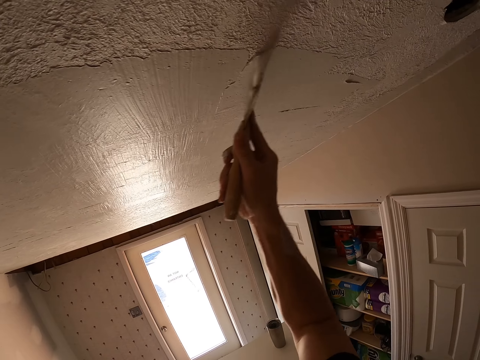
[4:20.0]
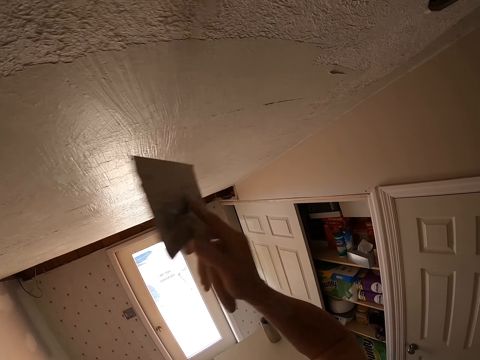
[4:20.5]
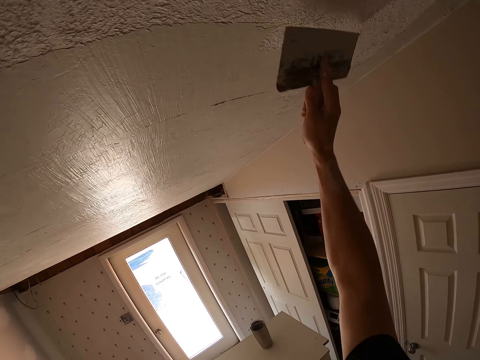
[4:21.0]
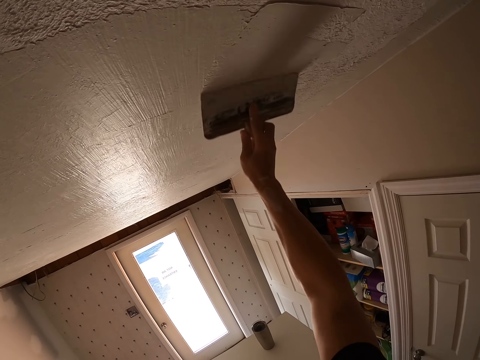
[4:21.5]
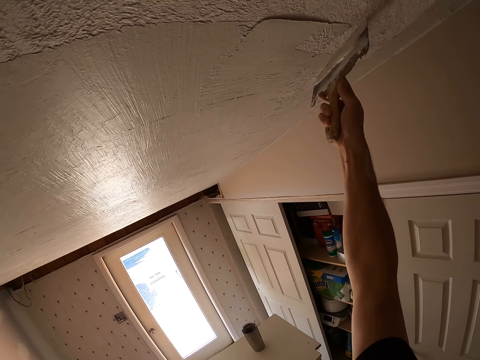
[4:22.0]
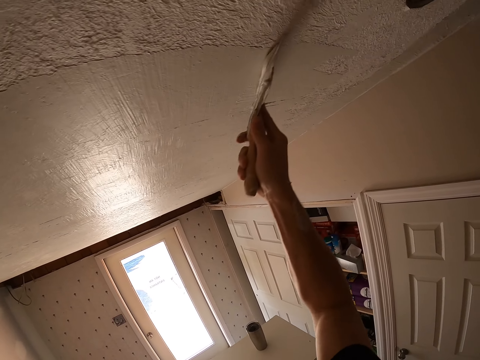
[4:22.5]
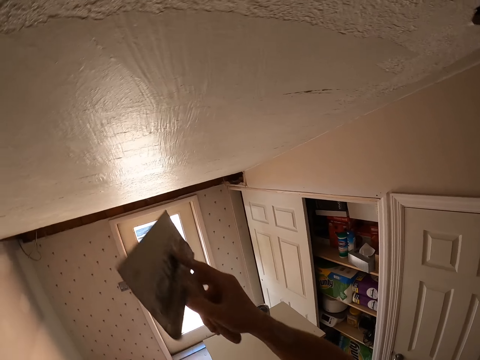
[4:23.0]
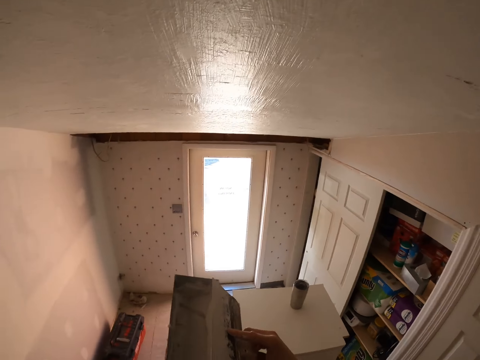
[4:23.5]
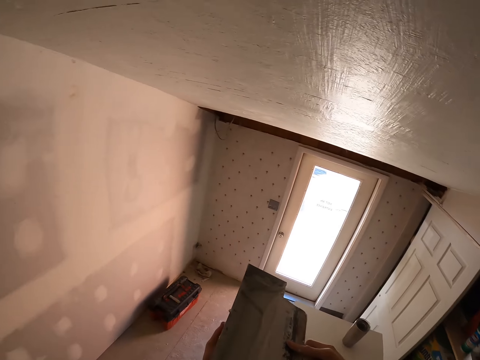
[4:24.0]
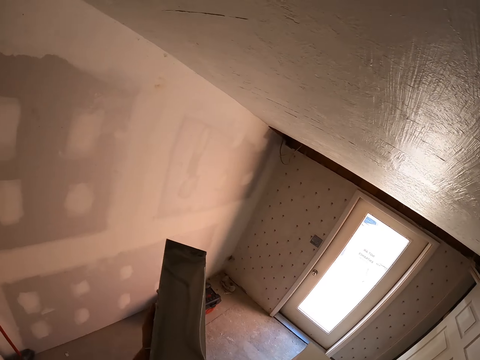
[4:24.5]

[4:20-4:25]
The camera wearer removes excess paint from the paintbrush.

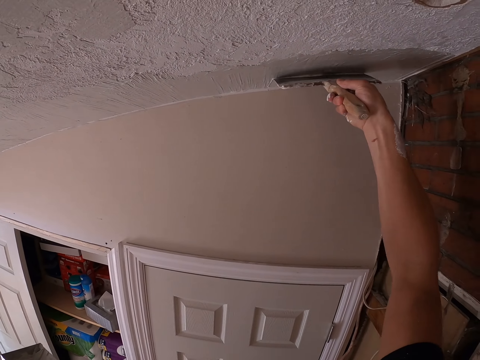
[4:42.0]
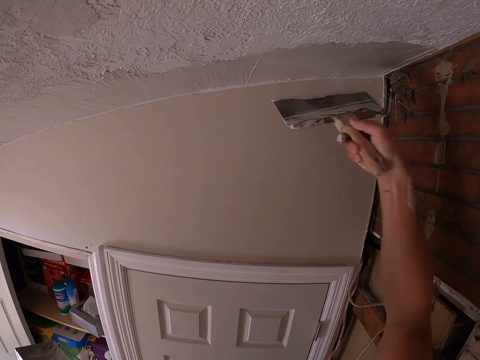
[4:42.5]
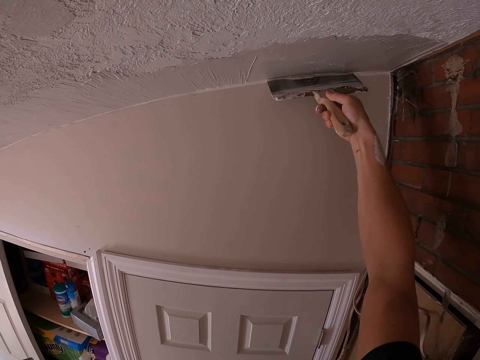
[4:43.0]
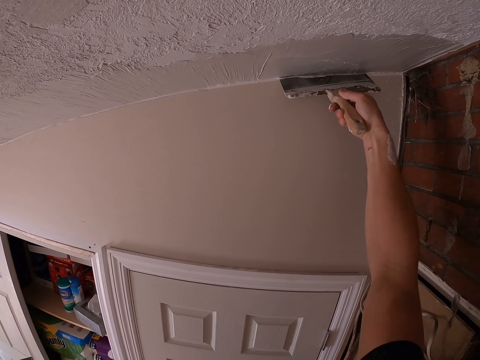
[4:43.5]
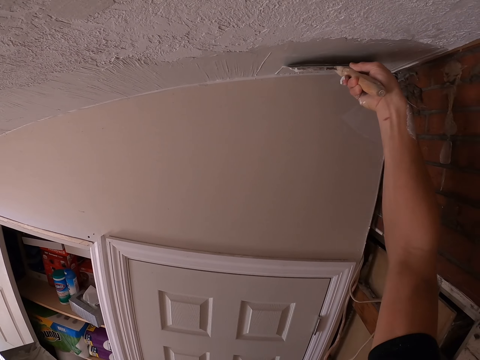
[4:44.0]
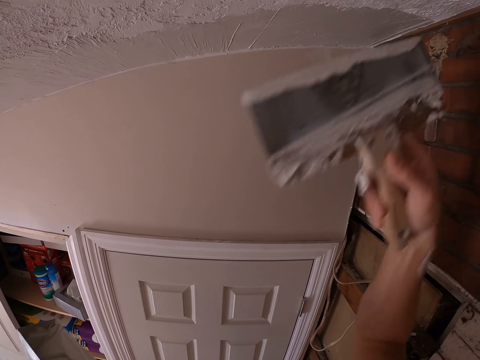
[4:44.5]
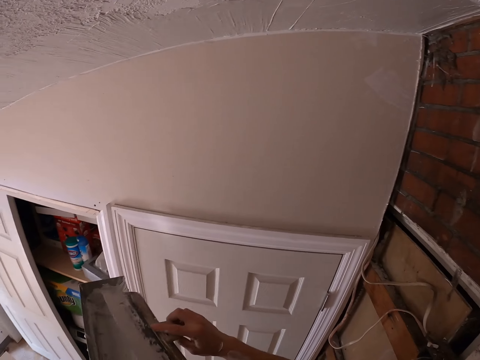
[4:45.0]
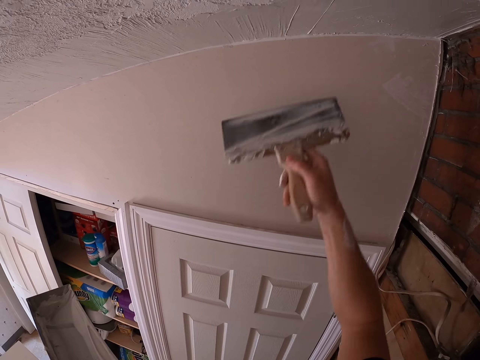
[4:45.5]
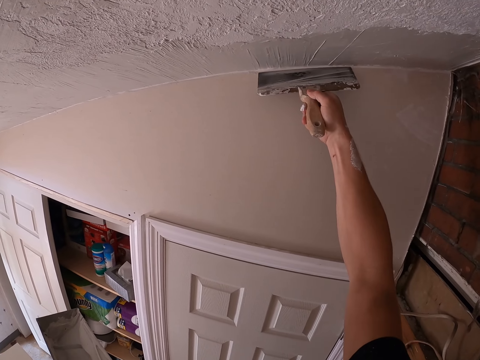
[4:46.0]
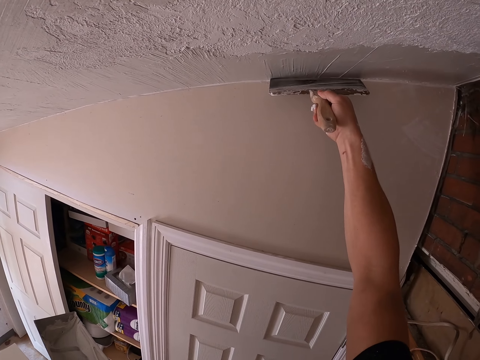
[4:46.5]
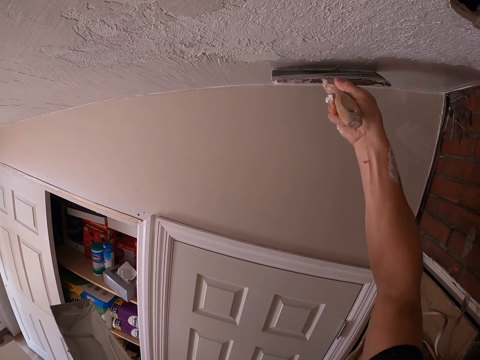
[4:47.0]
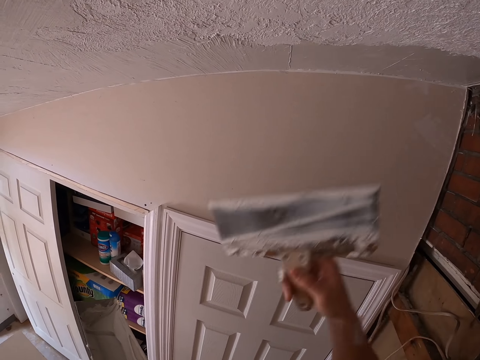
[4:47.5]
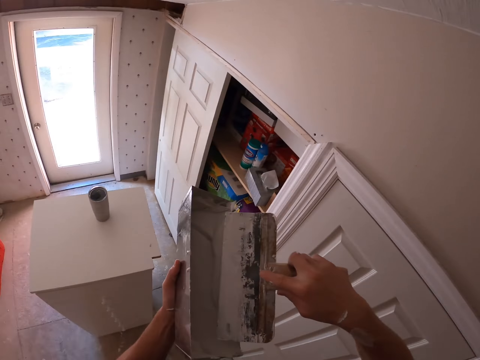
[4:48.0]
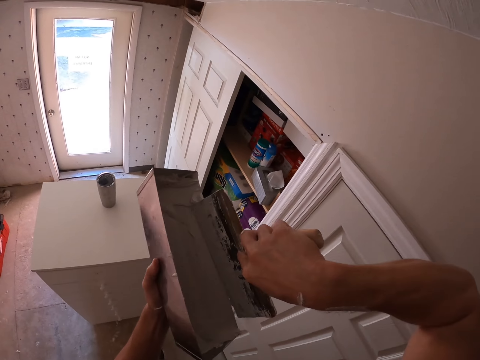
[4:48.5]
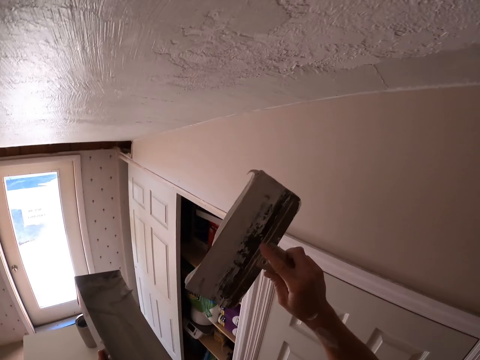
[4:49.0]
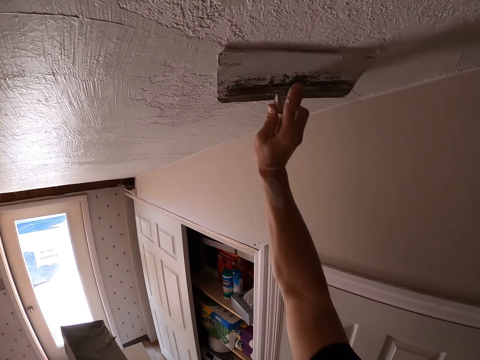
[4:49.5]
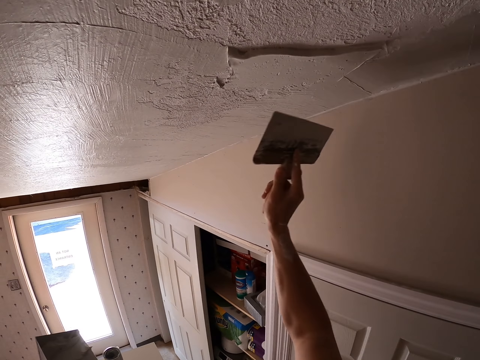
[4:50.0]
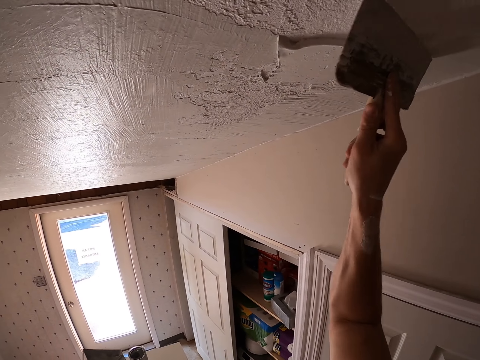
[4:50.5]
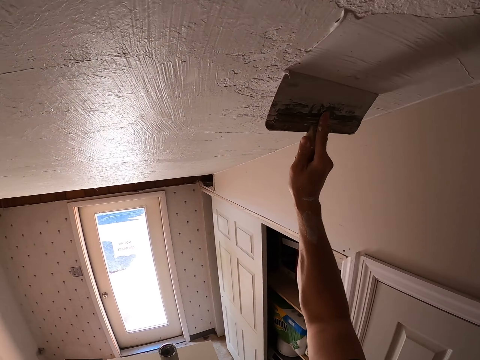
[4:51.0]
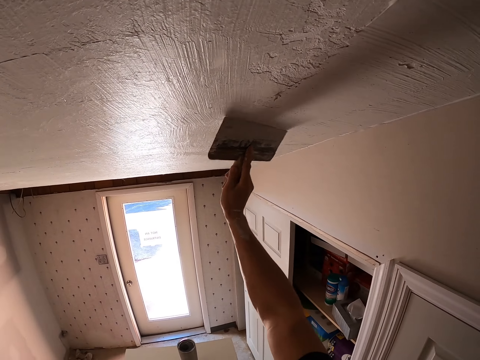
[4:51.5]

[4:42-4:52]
The camera wearer paints the wall. They wipe the brush with a container. They paint the wall with a paint brush. They stare around. They pick the paint with the brush from the container. They paint the wall with the paint brush. They plaster the ceiling using a putty plaster.

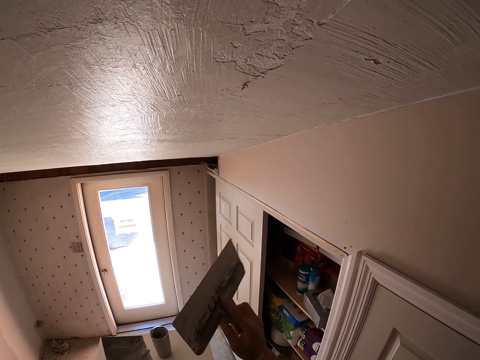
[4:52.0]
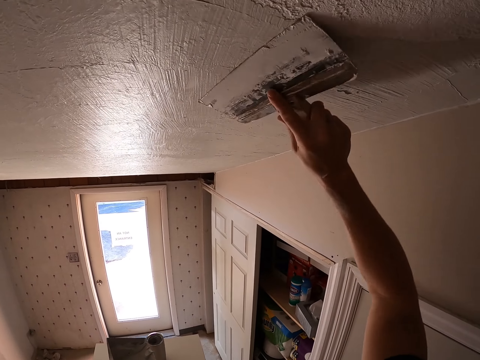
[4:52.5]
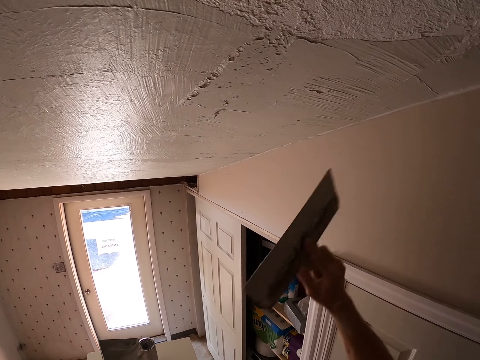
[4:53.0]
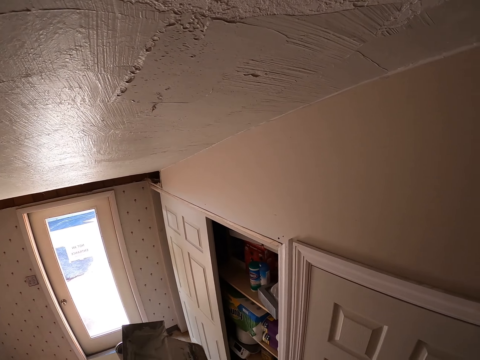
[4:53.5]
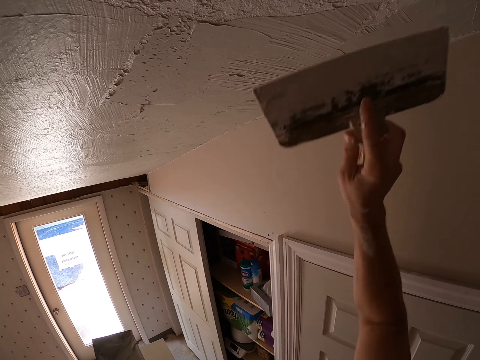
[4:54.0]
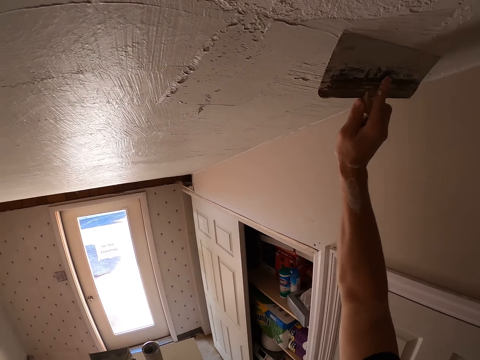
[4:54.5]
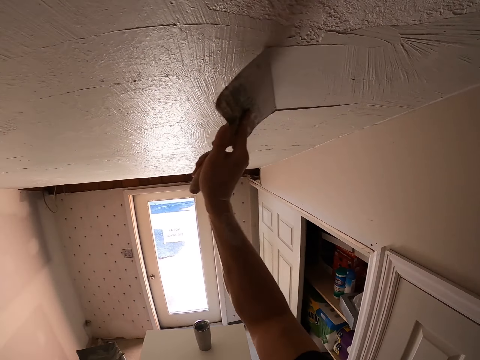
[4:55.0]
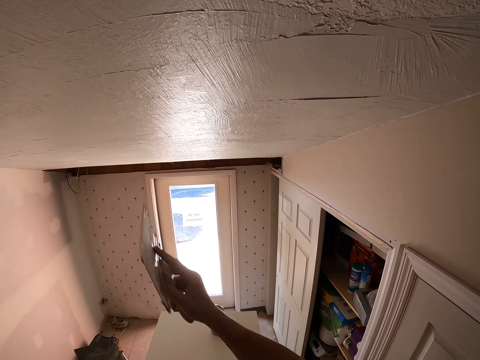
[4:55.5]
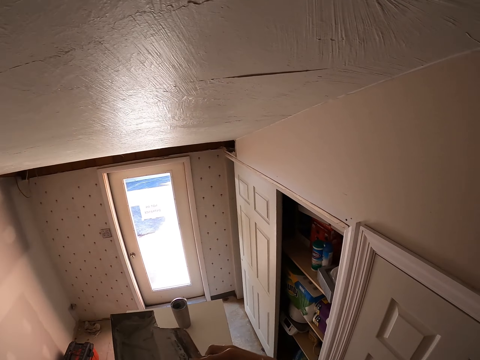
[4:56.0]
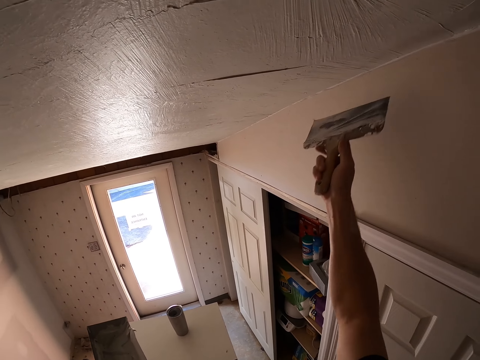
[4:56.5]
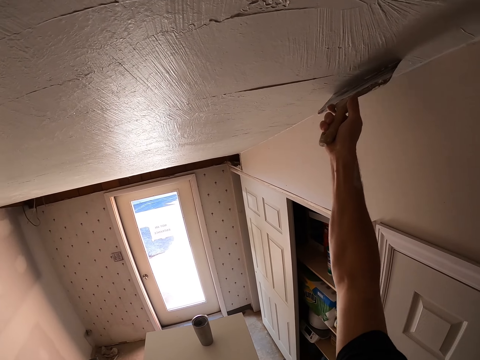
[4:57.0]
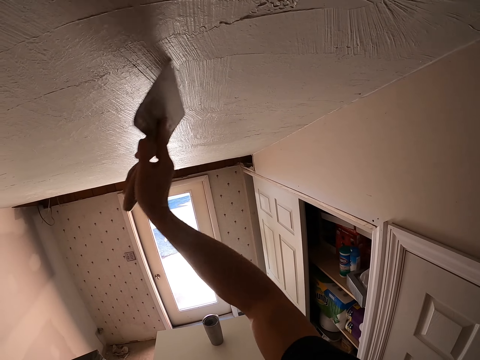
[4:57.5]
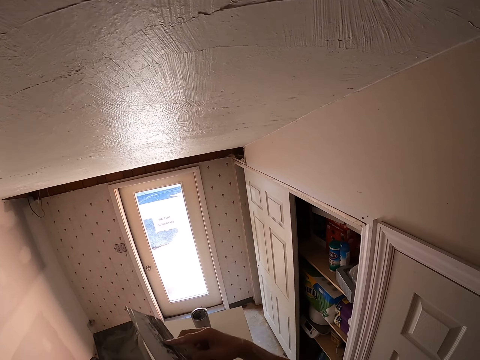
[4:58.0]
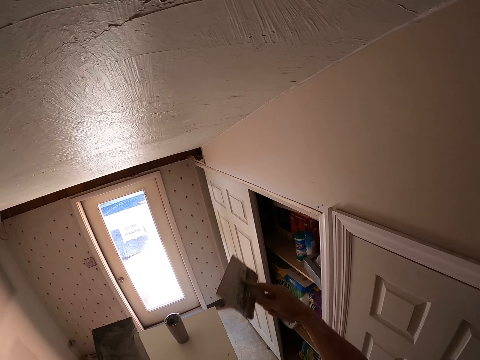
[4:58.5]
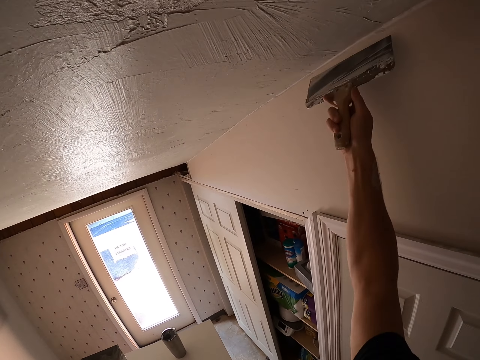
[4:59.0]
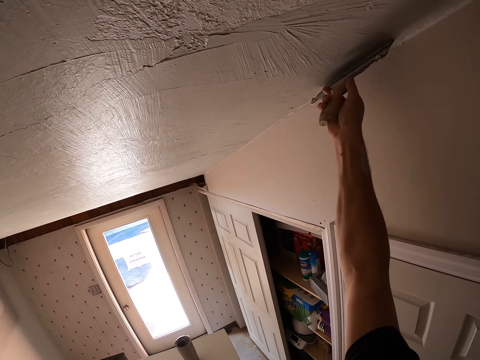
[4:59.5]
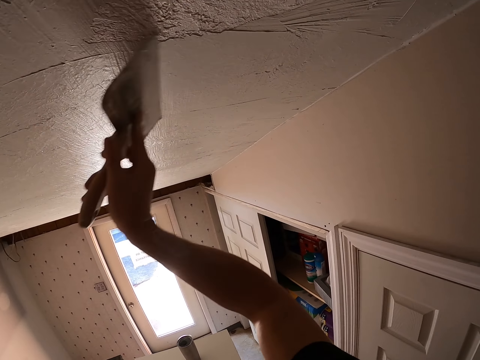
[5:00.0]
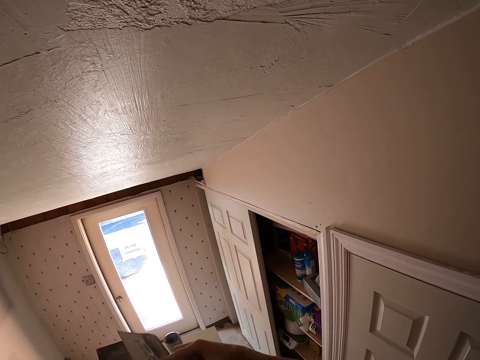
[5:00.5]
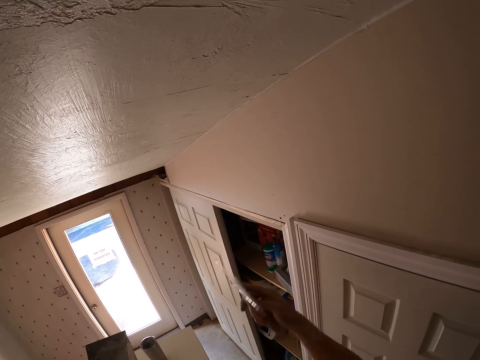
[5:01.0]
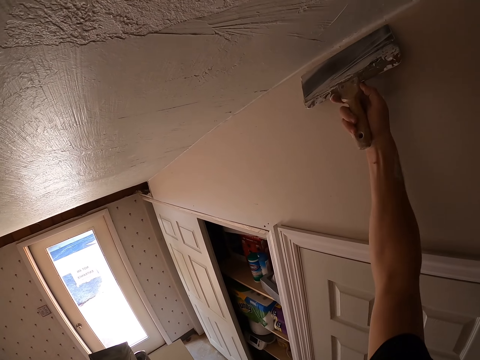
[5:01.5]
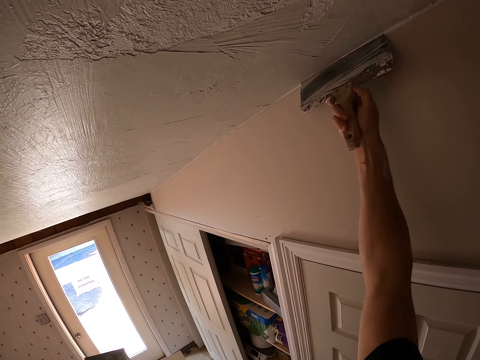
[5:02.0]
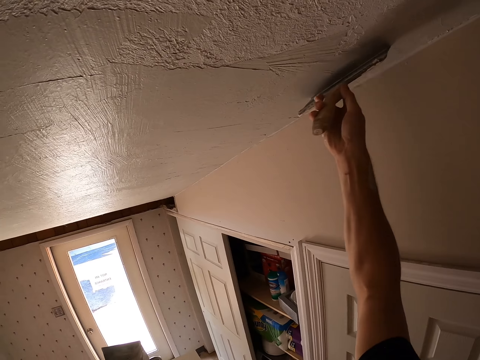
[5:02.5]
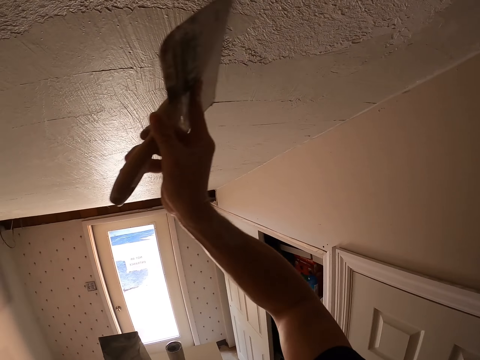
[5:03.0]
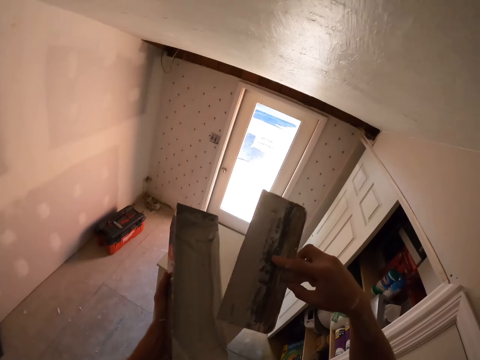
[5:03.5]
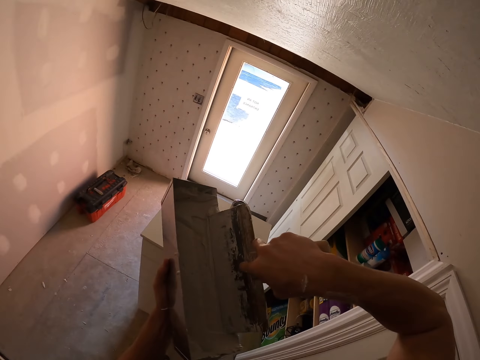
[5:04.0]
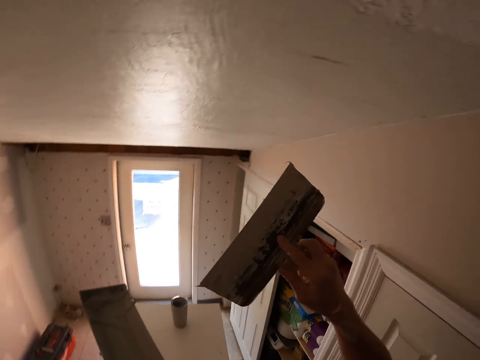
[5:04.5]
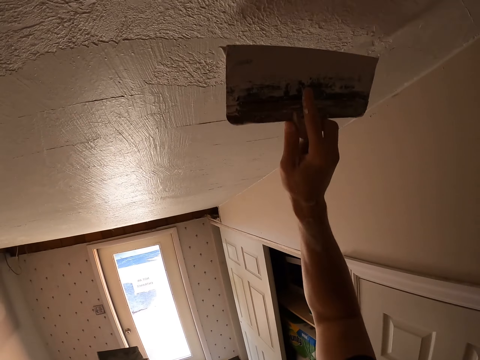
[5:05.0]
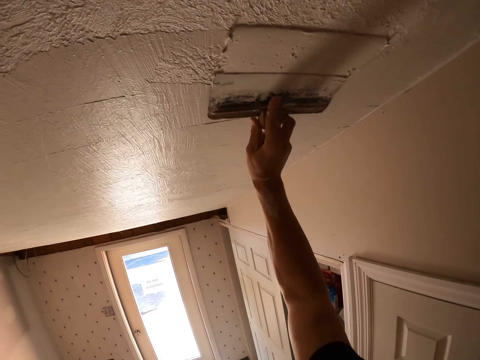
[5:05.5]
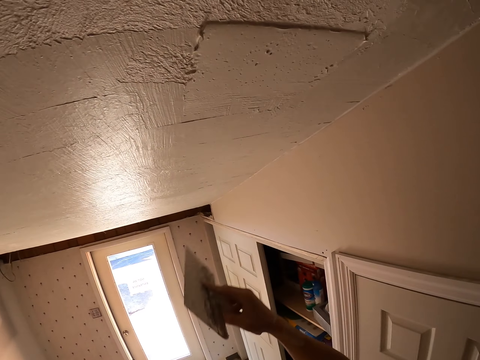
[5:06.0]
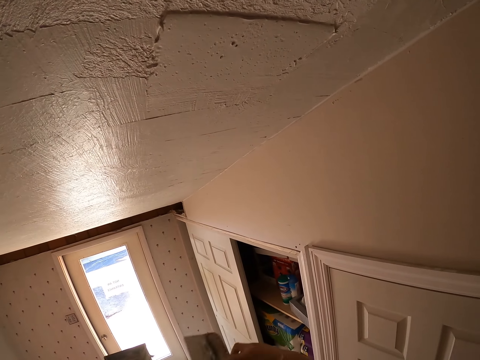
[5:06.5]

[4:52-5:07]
The camera wearer stares at the brush in the right hand. They paint the wall with a paint brush. They remove the paint brush from the wall. They wipe the brush with a container. They paint the wall with the paint brush. They wipe the brush with the container. They paint the wall with the paint brush. They wipe the brush with the container. They paint the wall with the paint brush. They wipe the brush with the container. They paint the wall with the paint brush. They pick the paint with the brush from the container. They paint the wall with the paint brush. They wipe the brush with the container.
